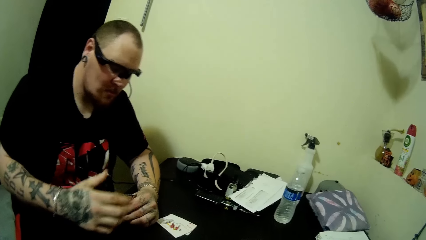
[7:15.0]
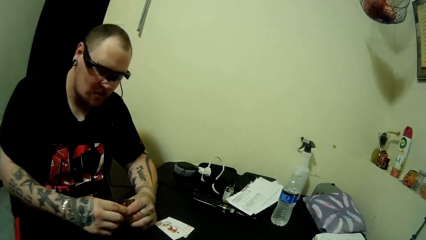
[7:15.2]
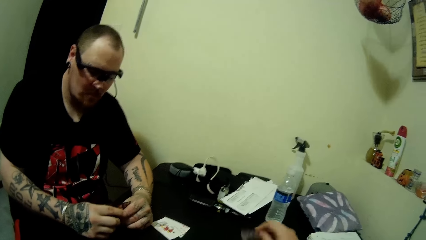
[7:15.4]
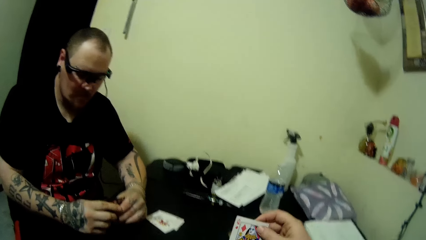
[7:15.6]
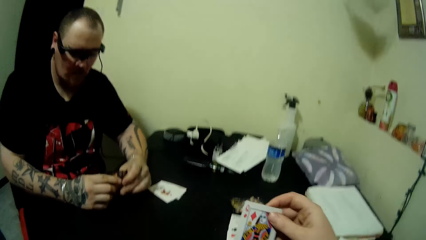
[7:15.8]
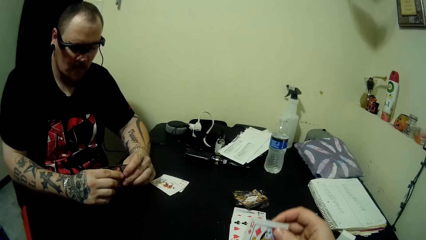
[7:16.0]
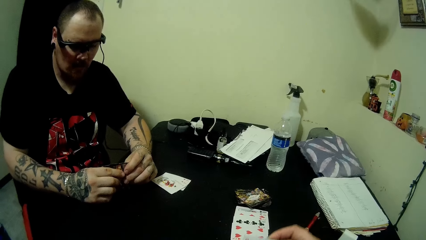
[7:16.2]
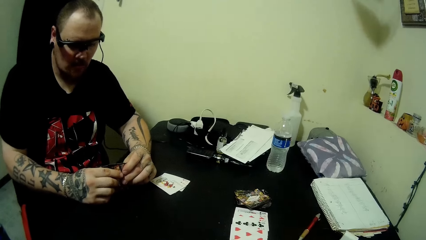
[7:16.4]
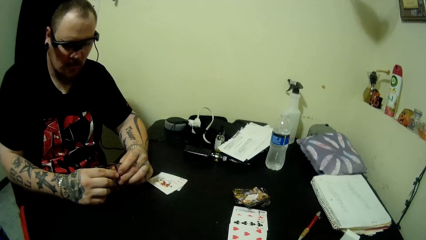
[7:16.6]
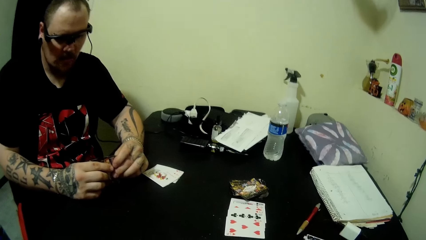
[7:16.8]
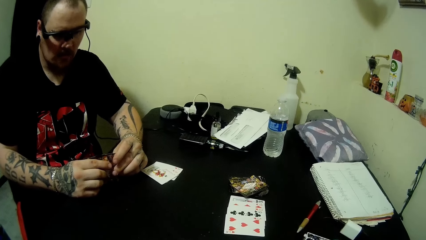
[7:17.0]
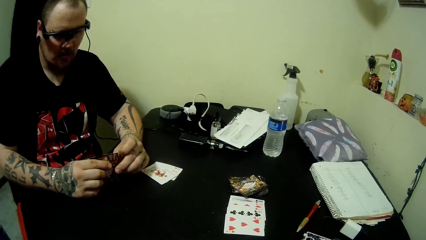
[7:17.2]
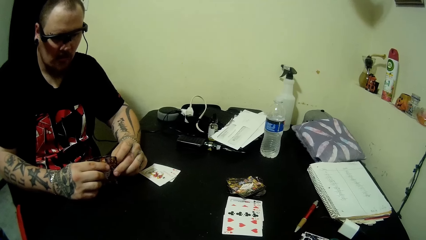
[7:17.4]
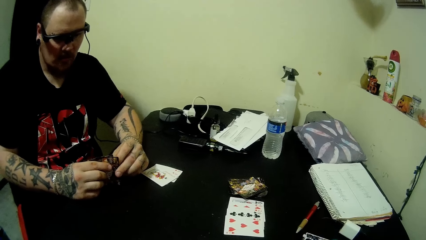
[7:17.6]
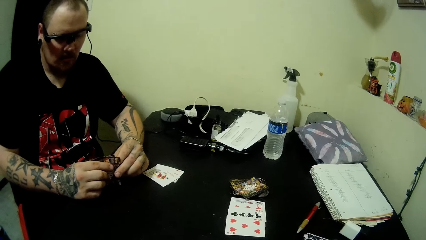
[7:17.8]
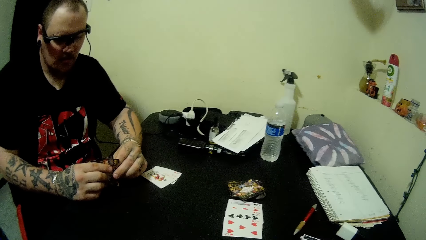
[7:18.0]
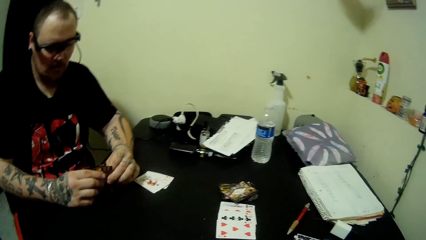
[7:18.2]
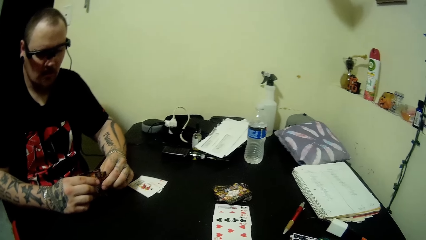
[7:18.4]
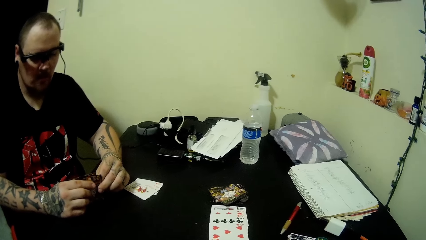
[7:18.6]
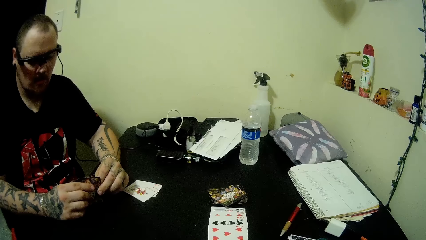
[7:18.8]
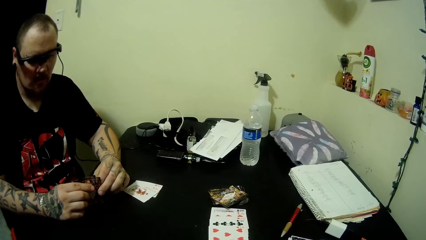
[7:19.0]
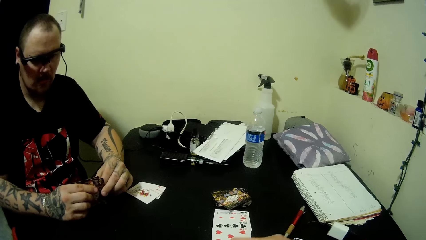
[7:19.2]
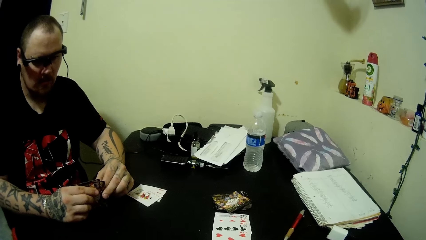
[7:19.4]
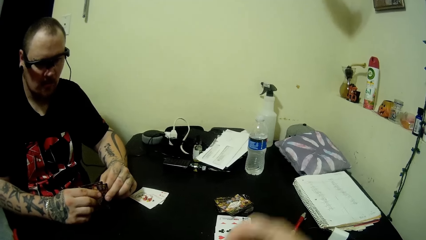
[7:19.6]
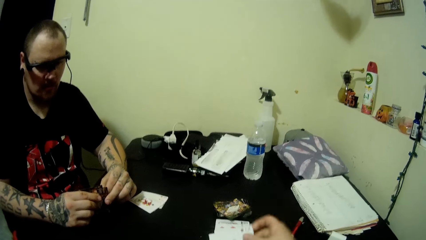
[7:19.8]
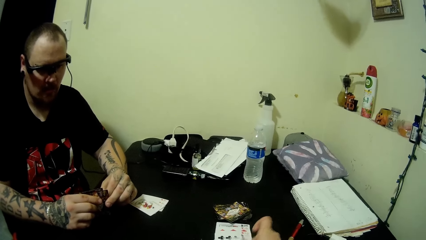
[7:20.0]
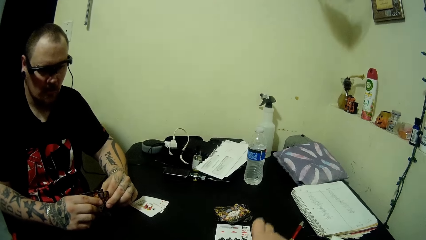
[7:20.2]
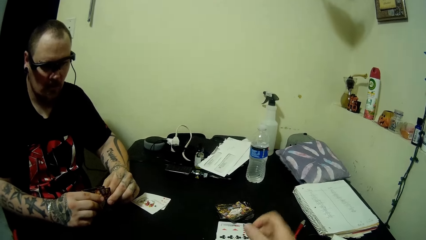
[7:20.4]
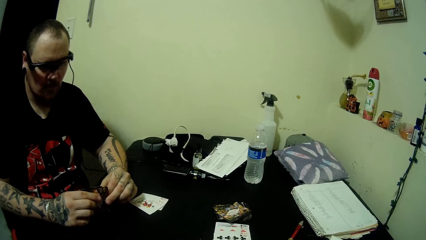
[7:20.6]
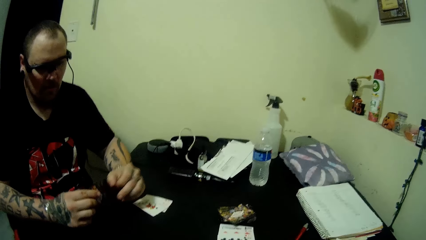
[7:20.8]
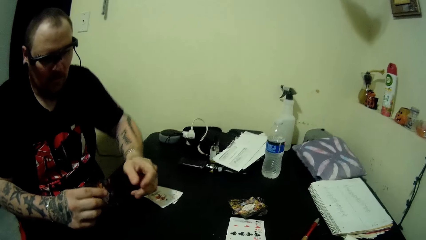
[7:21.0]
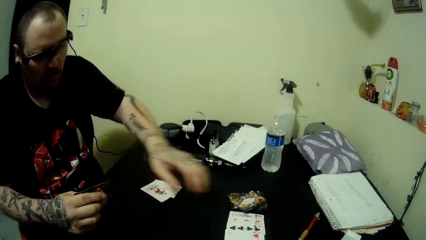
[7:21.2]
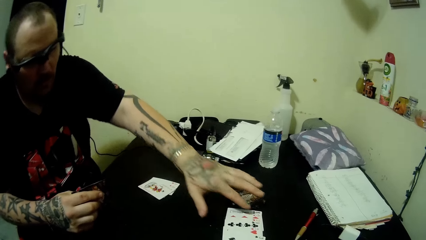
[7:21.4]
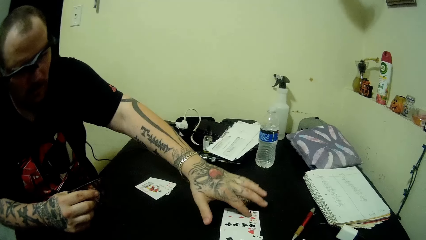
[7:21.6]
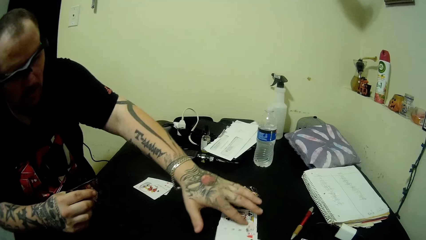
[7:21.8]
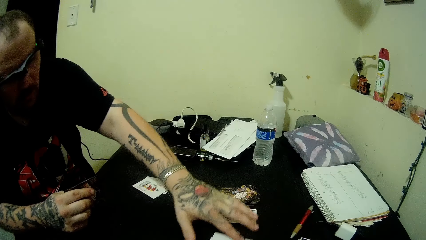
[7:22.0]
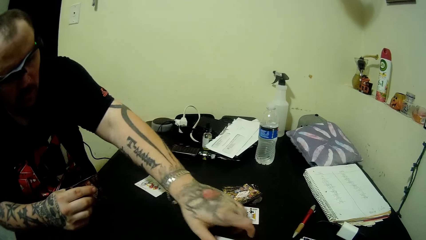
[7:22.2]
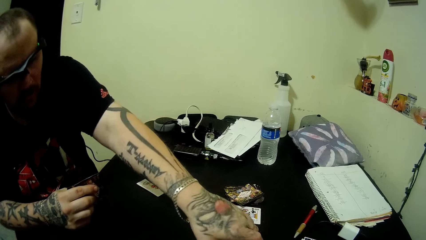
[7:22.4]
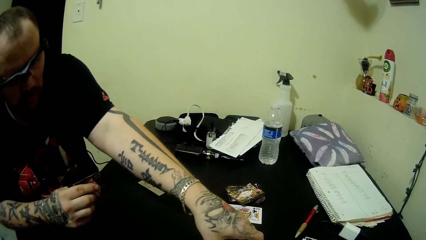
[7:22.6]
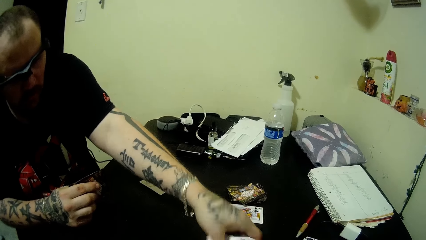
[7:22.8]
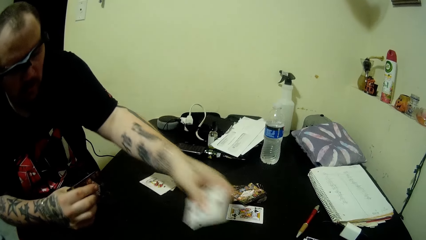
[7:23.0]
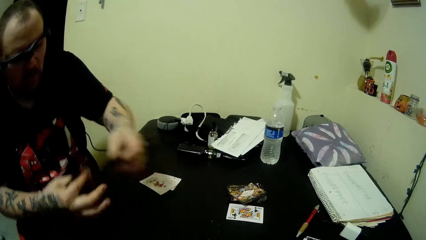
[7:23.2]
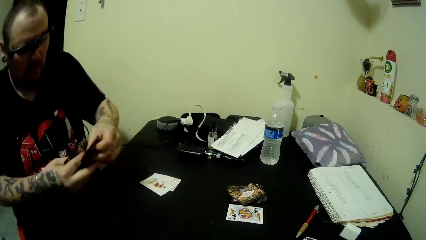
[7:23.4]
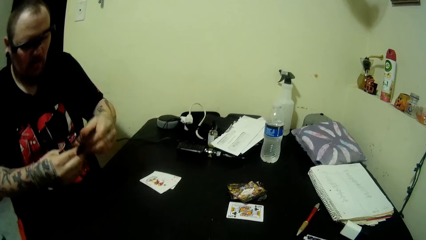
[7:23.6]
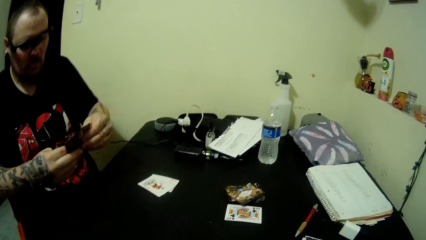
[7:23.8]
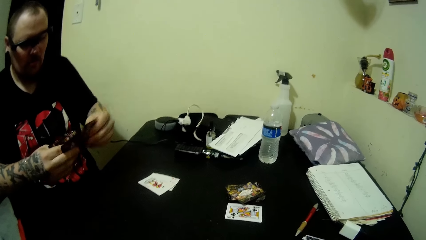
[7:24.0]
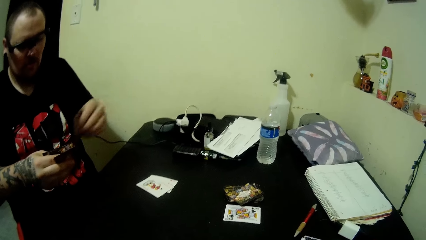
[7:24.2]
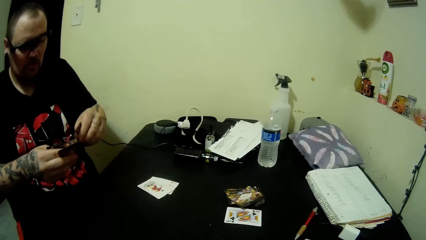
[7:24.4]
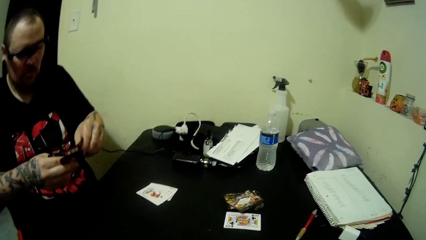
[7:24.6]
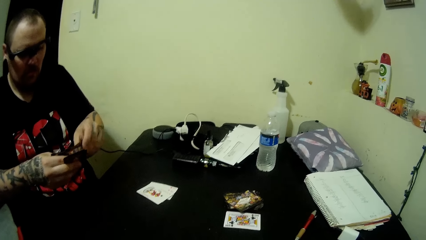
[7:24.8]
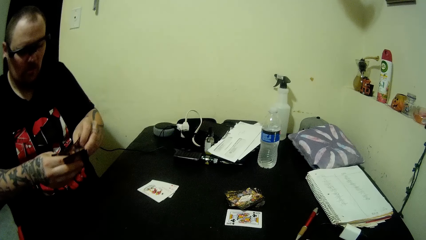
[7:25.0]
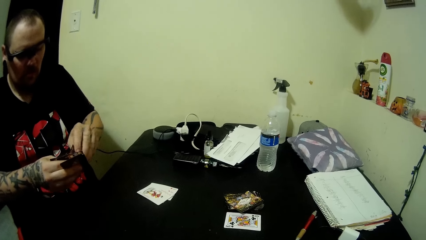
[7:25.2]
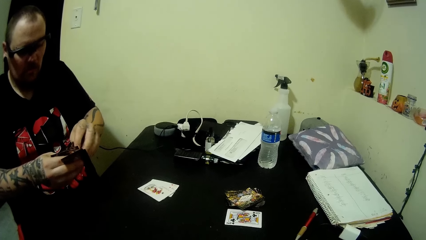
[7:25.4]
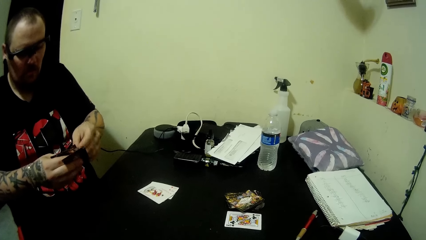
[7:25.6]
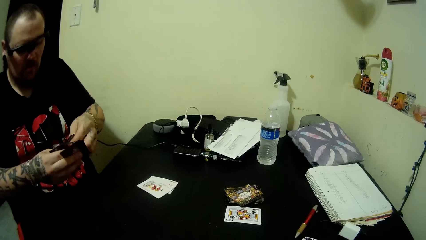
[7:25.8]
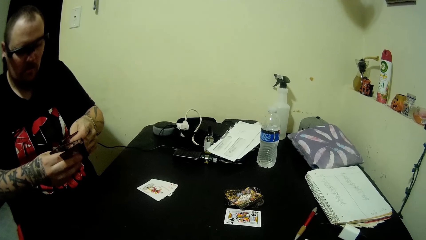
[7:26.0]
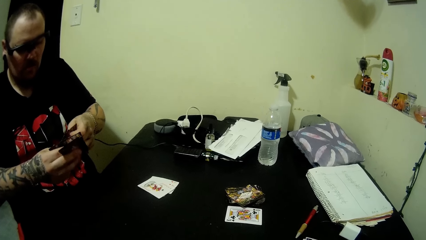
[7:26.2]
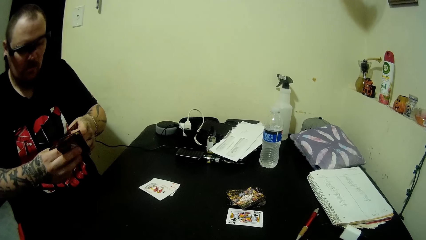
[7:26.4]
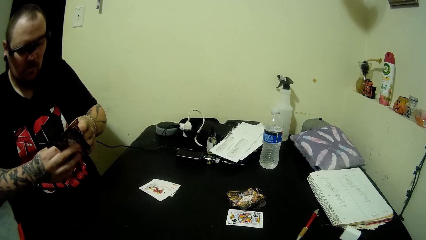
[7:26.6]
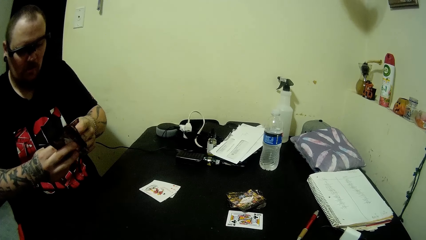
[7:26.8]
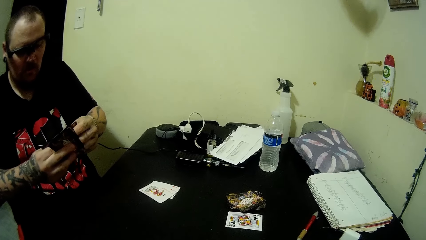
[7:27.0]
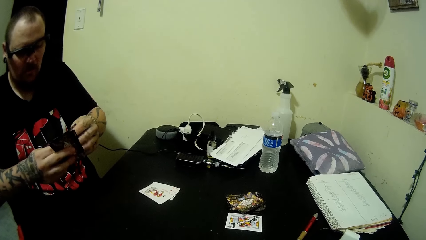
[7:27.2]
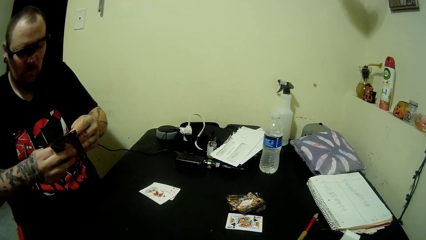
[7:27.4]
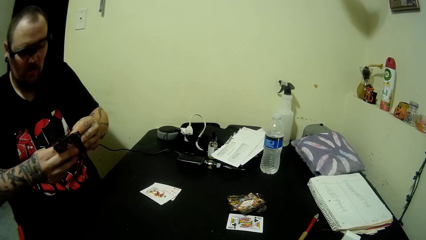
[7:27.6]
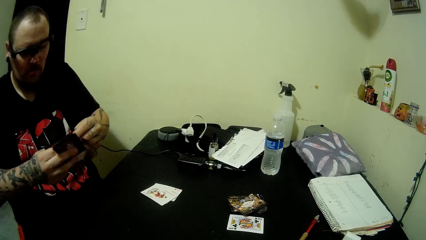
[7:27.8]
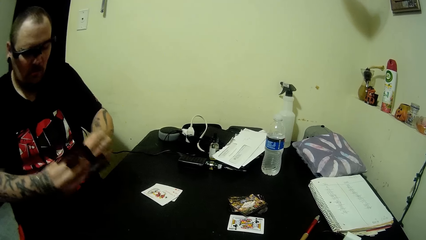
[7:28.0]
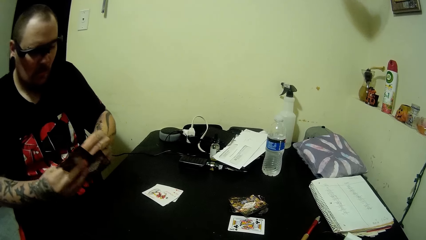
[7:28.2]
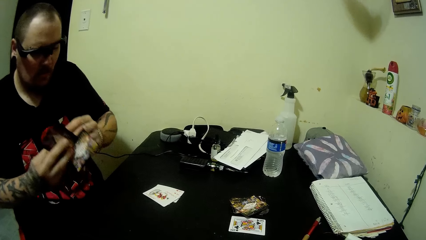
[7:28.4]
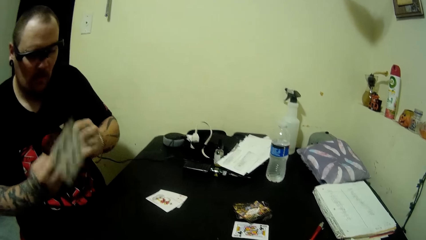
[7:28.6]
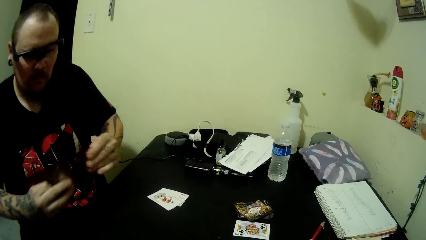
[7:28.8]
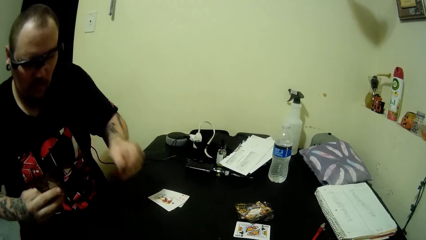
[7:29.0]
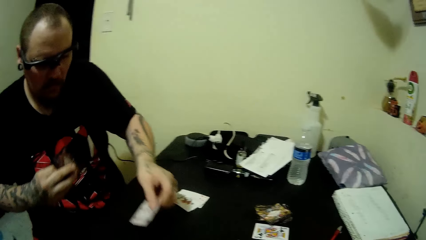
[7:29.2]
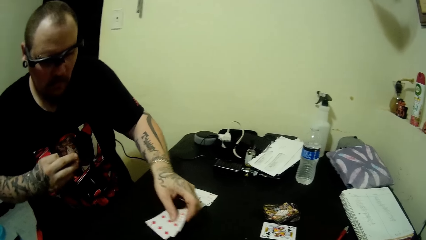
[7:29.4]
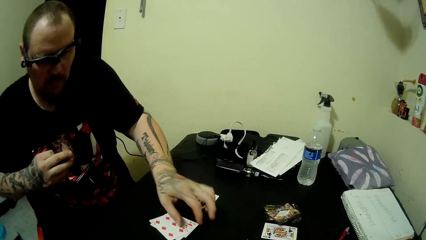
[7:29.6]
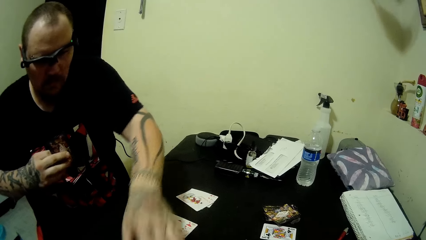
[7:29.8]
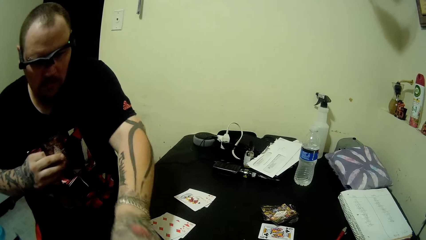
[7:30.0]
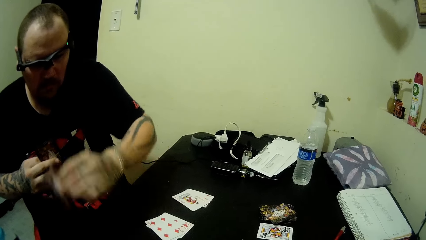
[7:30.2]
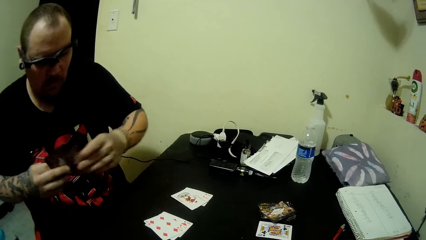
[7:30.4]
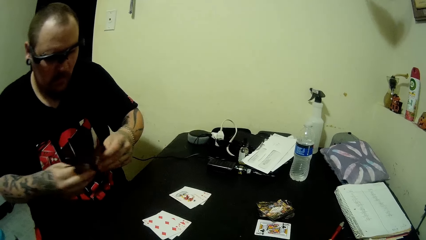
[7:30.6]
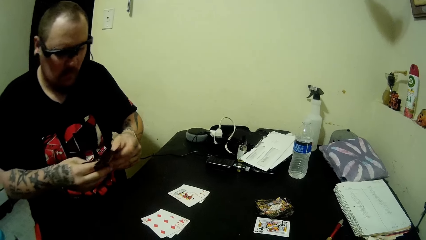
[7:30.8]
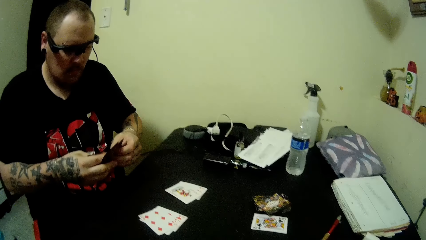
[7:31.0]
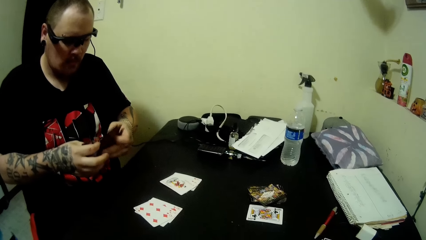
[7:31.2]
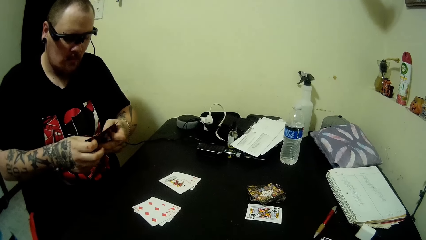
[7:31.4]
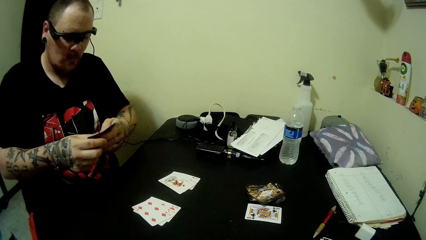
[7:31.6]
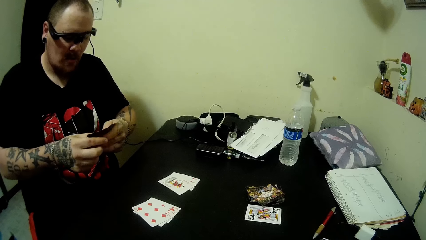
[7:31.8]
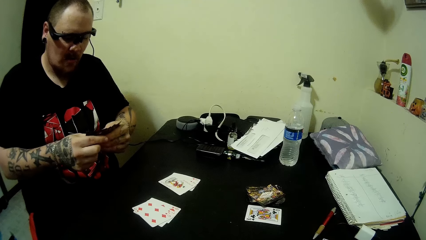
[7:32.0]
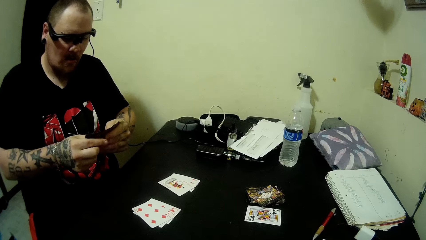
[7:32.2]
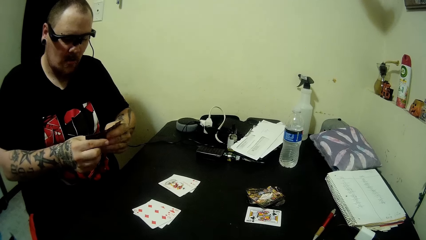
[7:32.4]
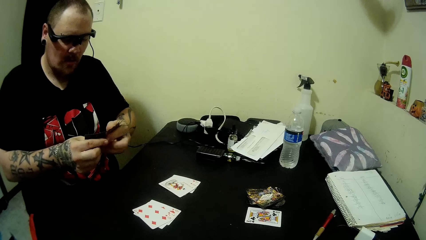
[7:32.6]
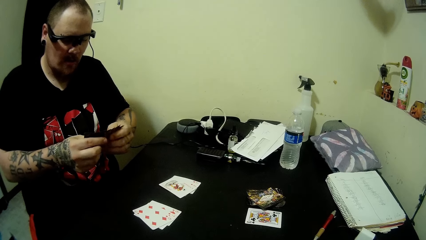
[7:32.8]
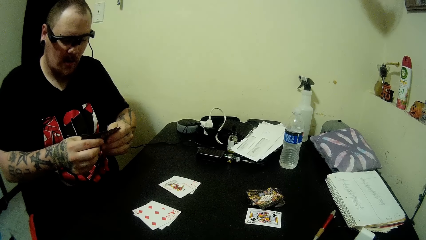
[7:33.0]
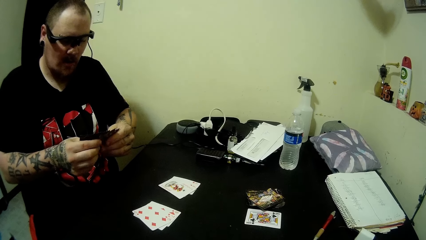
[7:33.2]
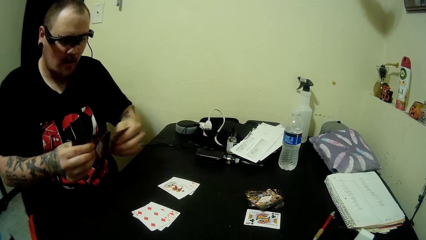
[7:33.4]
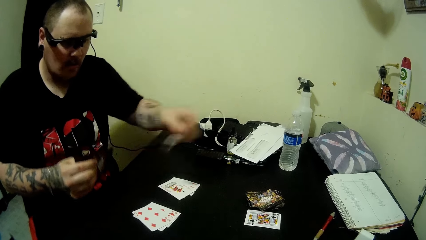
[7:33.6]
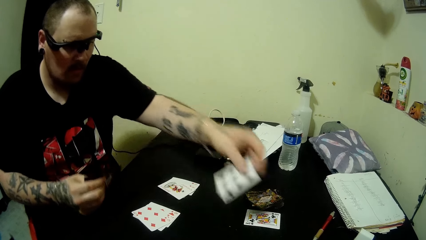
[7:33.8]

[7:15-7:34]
The camera wearer picks up a card on the table with his right hand. He drops the card on the table. A man moves the play cards. The camera wearer packs some cards on the table with his left hand. The man takes the play cards. The camera wearer arranges the card with his hands. The man arranges the play cards. The camera wearer drops some cards on the table. The man puts down the play cards. The camera wearer picks up a card on the table with his left hand. The man picks up the play card and arranges the play cards.
